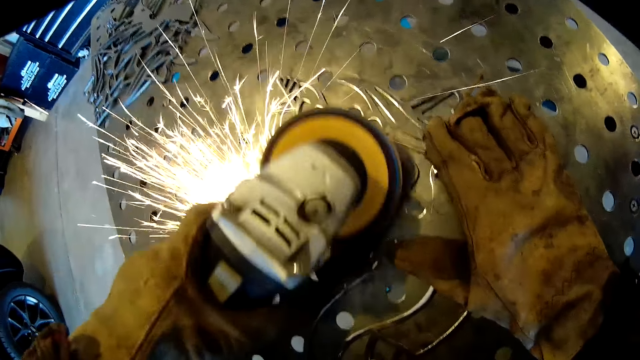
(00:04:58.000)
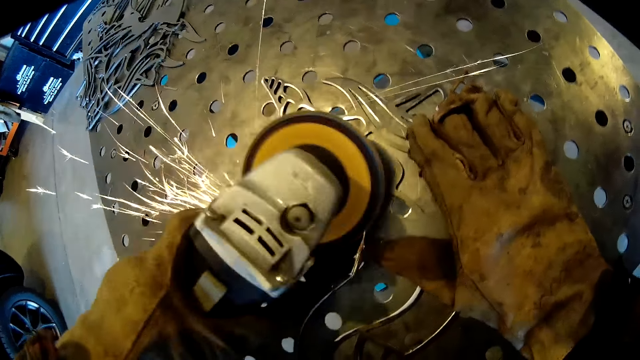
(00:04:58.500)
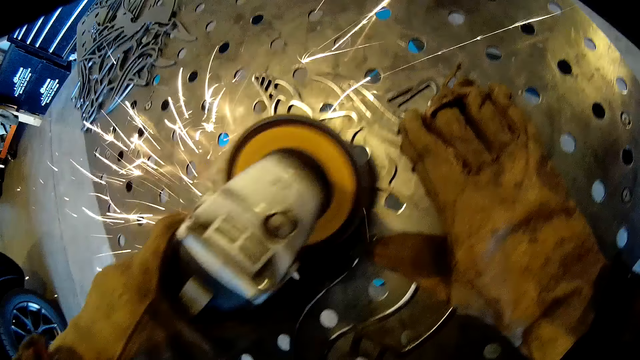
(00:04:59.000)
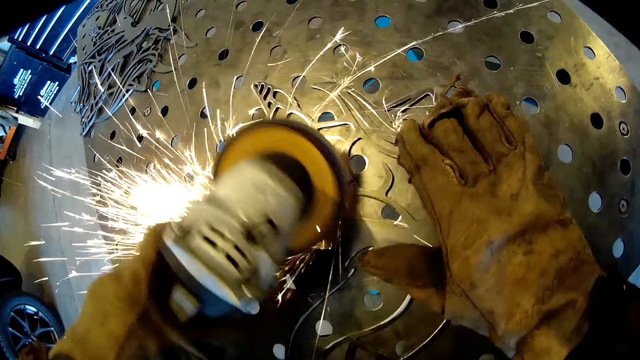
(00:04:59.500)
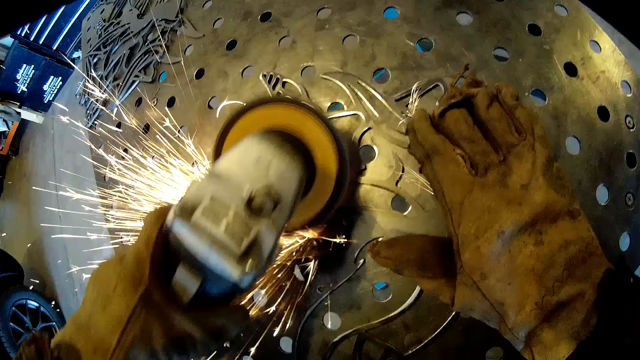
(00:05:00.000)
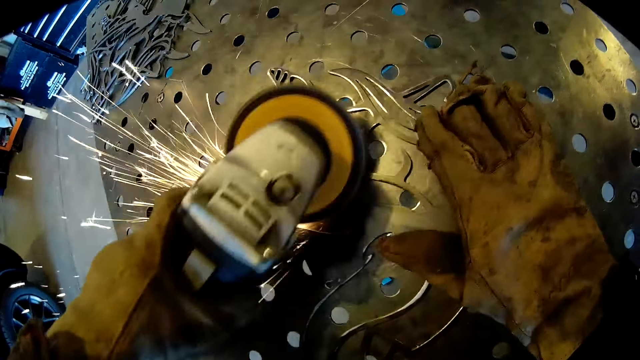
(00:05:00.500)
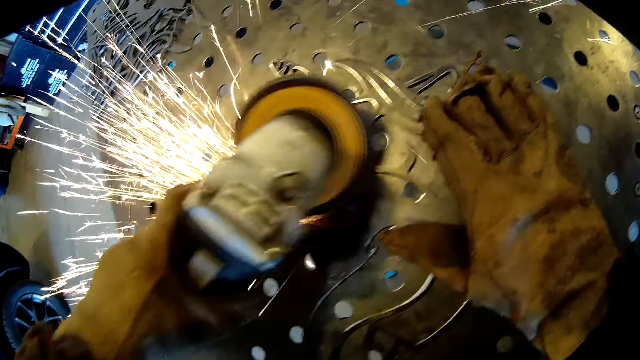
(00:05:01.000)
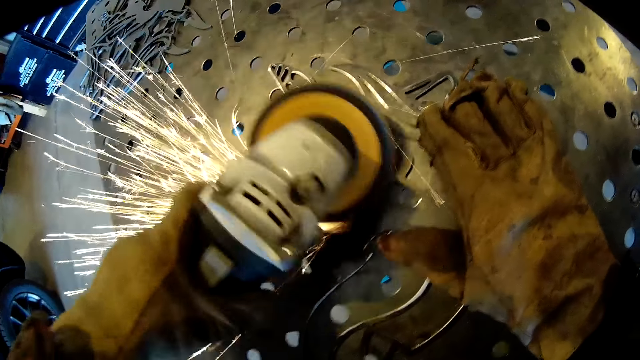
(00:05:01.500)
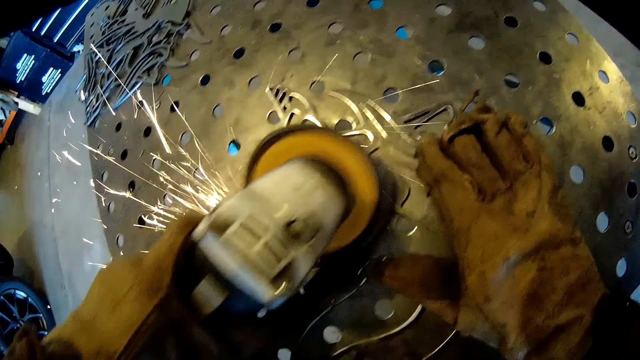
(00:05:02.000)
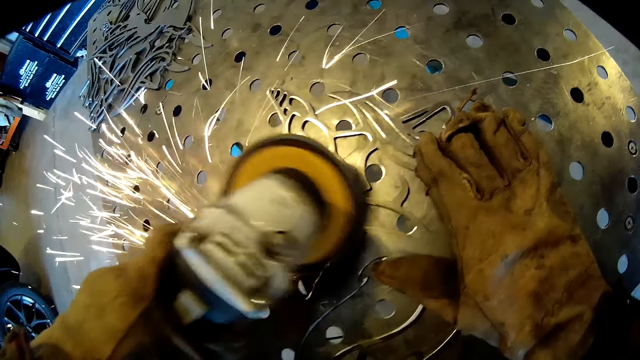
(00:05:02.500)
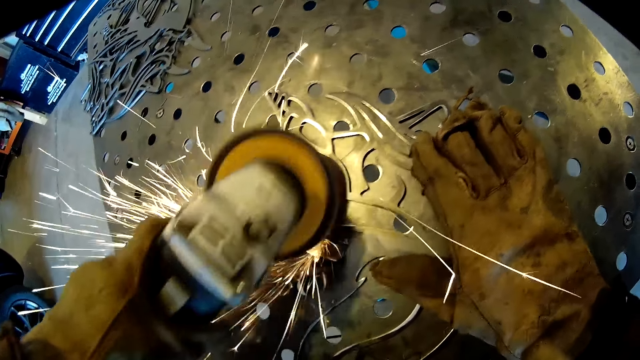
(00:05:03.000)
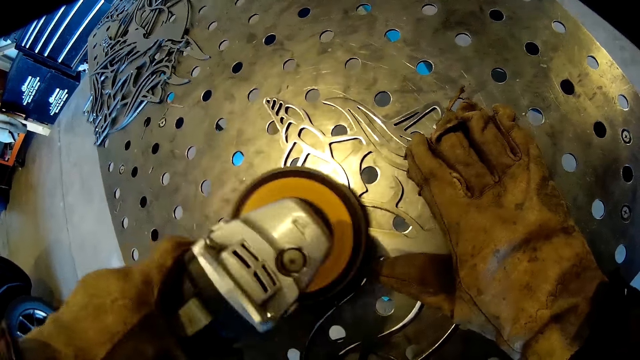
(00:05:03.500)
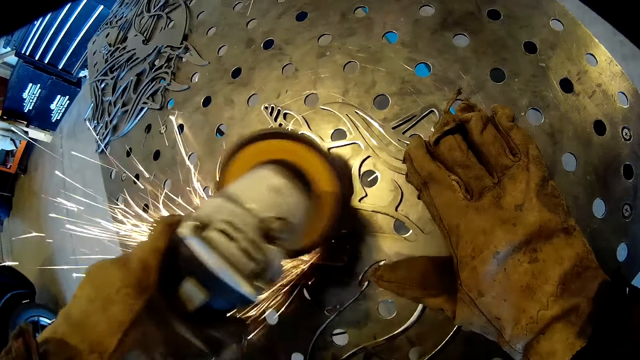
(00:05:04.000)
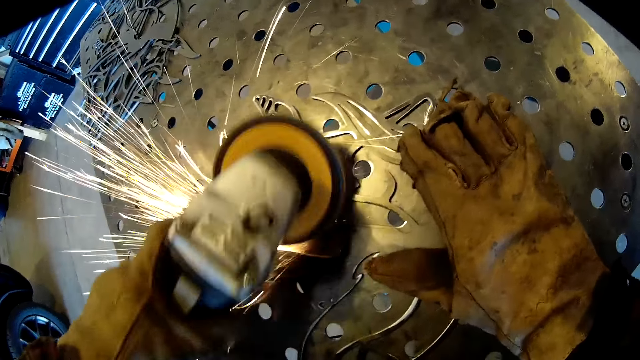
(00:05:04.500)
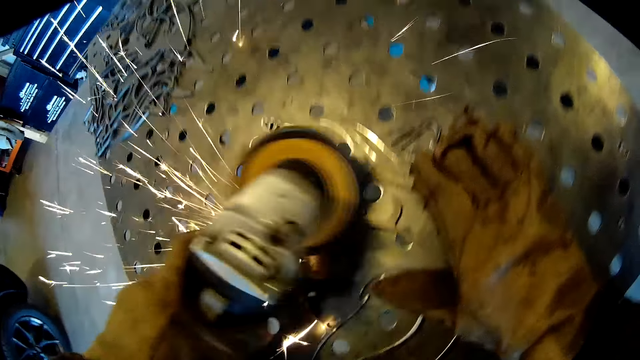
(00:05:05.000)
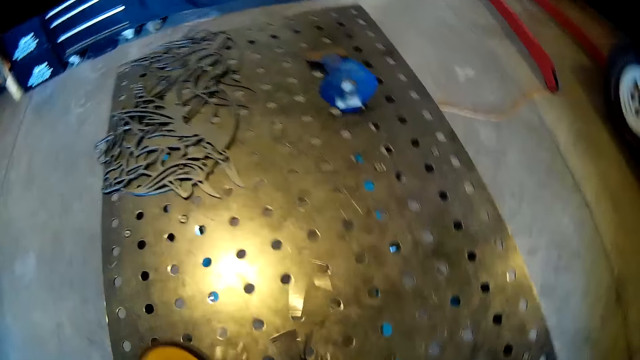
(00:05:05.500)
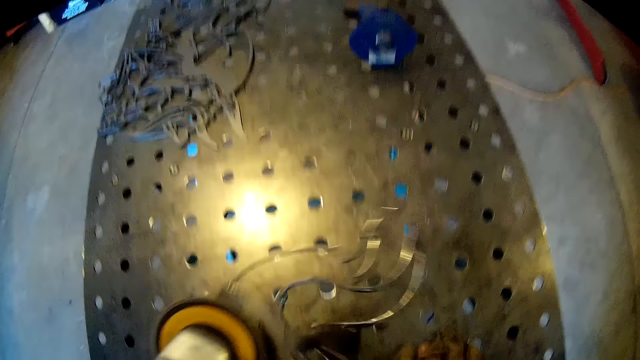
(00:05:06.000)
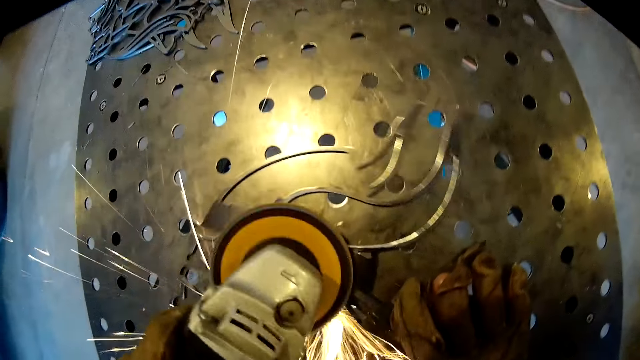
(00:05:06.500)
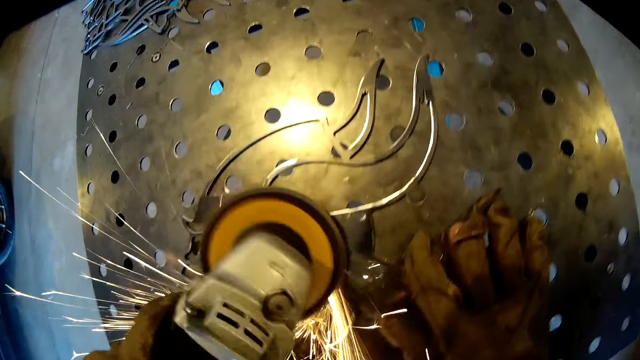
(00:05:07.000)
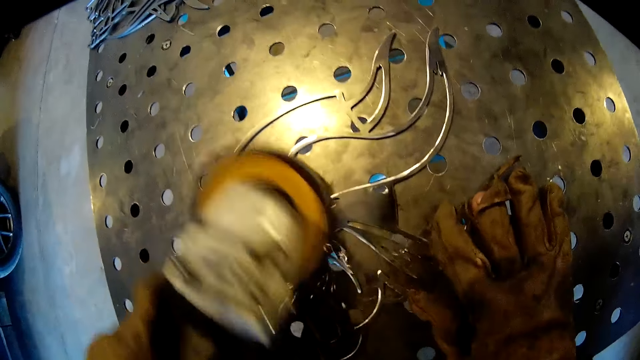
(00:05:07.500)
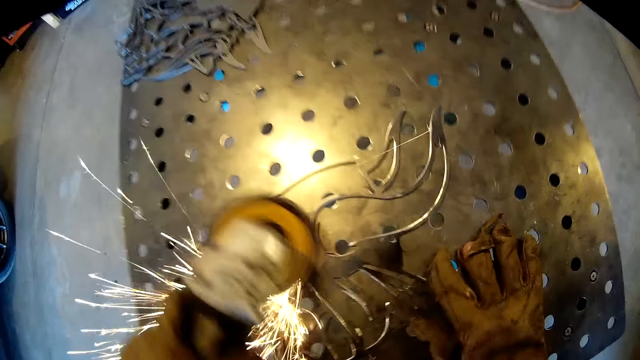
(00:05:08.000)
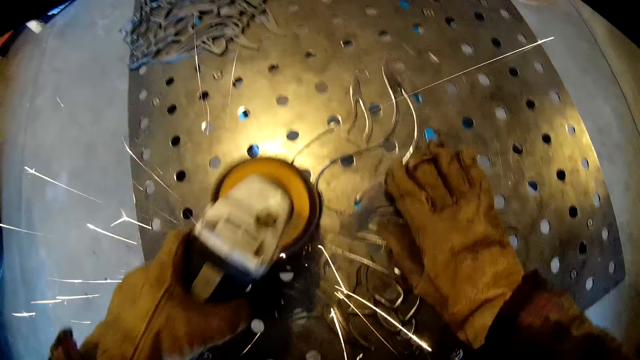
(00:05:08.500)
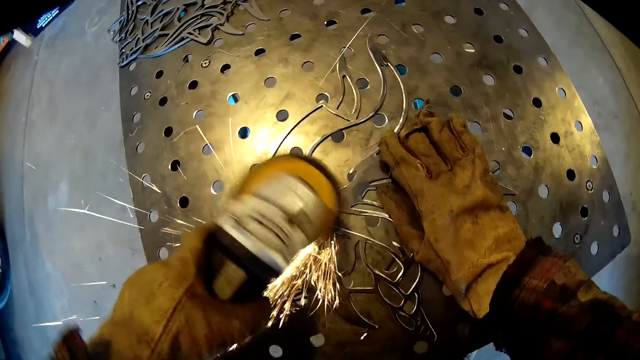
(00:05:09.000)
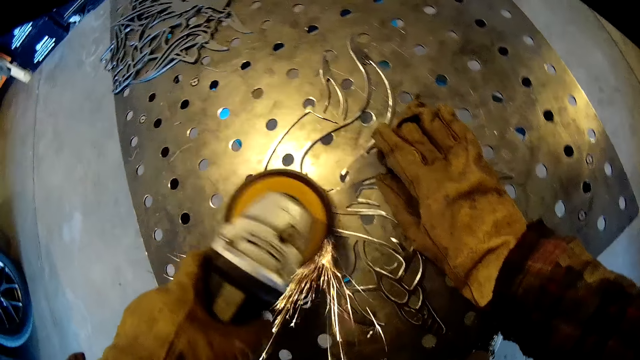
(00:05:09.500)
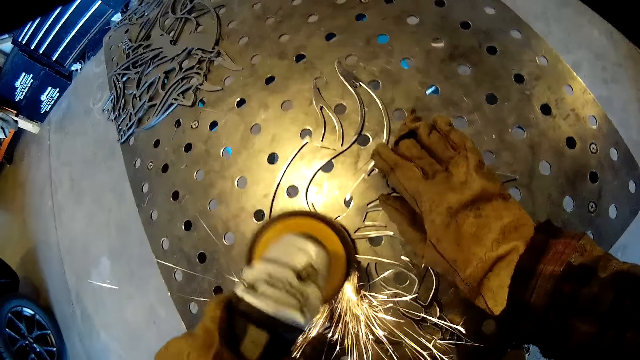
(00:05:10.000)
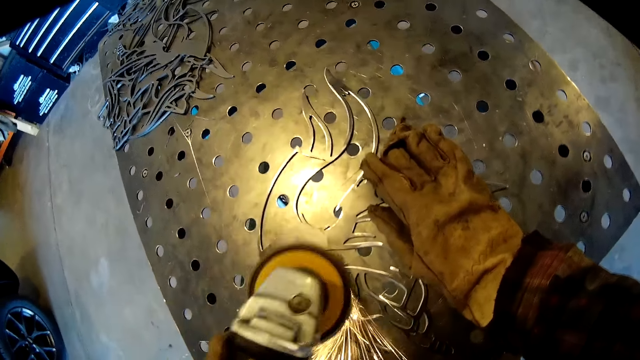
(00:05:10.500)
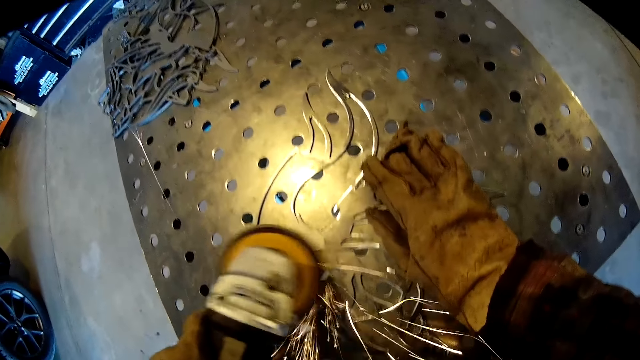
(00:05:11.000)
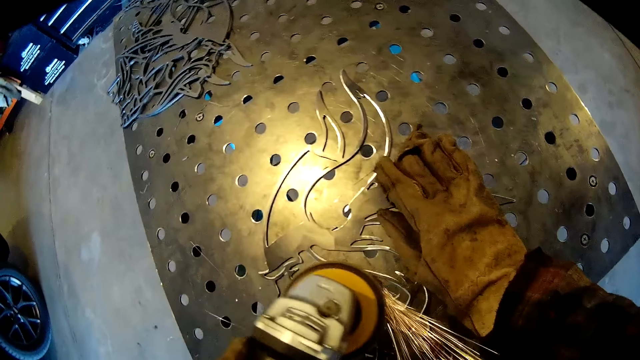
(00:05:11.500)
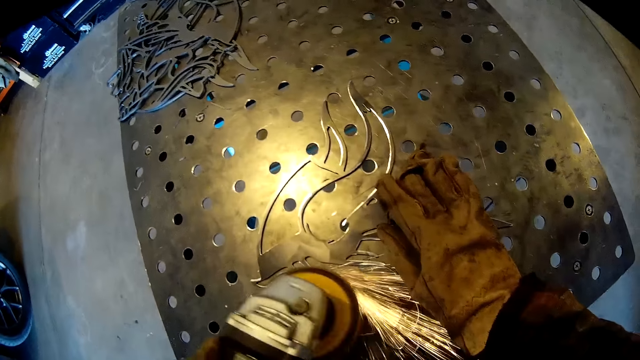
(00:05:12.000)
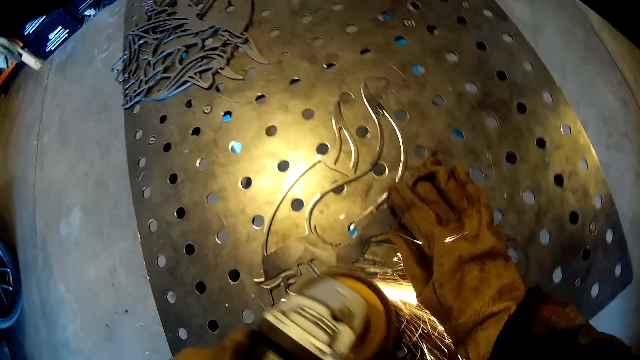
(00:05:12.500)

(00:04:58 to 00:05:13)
The camera wearer adjusts the carved steel or metal on the iron table with his left hand. He looks around. He turns the metal. He sands the carved steel on the iron table with the sanding machine in his left hand. He adjusts the carved steel on the iron table with his right hand. He turns the metal. He polishes the metal.

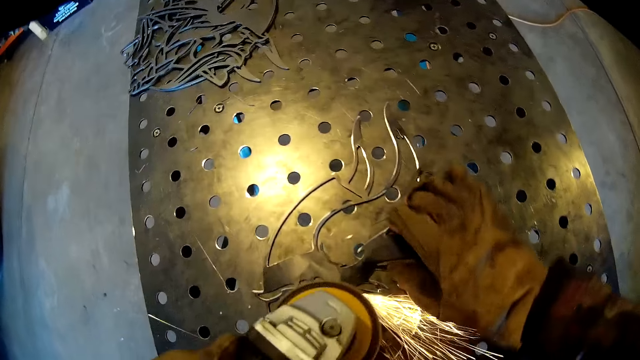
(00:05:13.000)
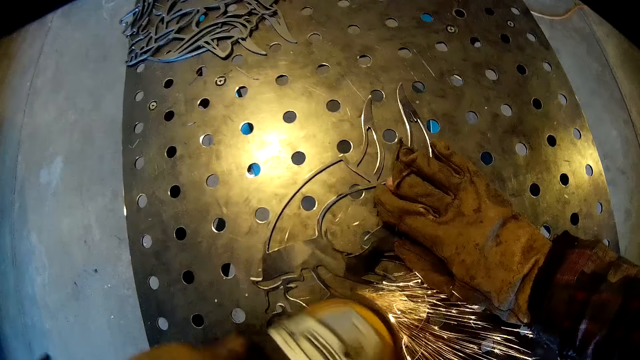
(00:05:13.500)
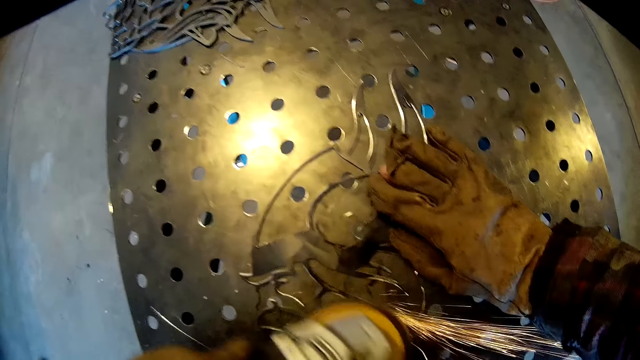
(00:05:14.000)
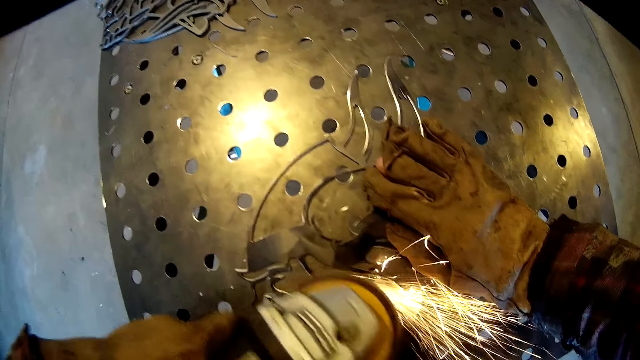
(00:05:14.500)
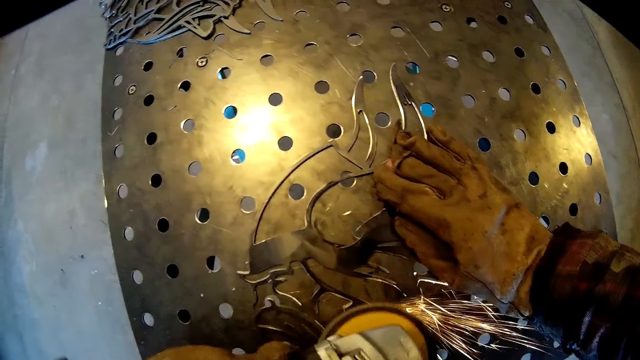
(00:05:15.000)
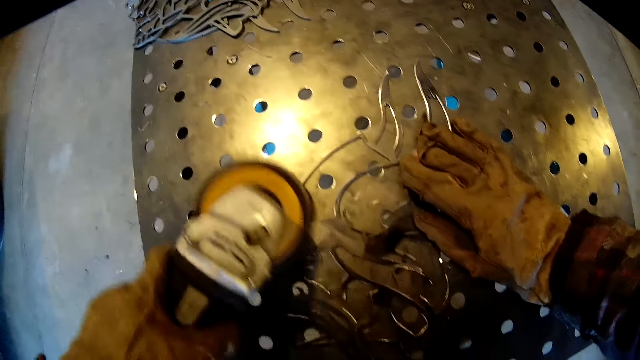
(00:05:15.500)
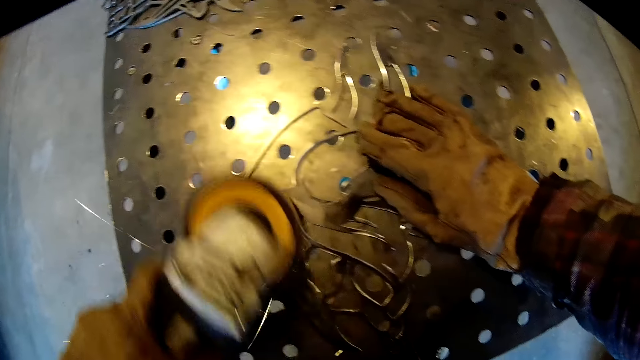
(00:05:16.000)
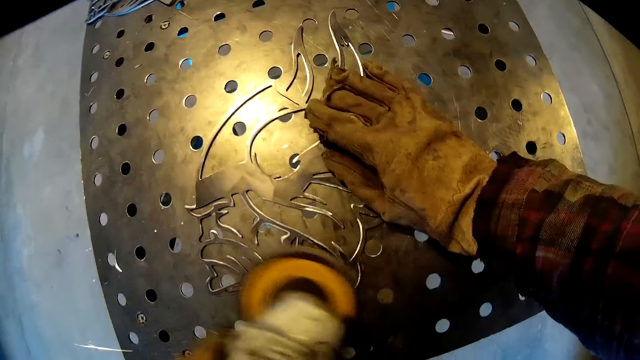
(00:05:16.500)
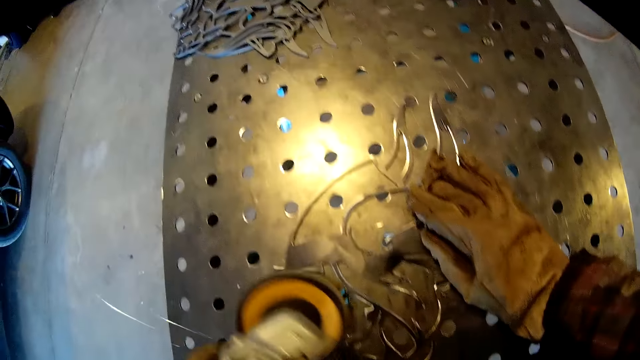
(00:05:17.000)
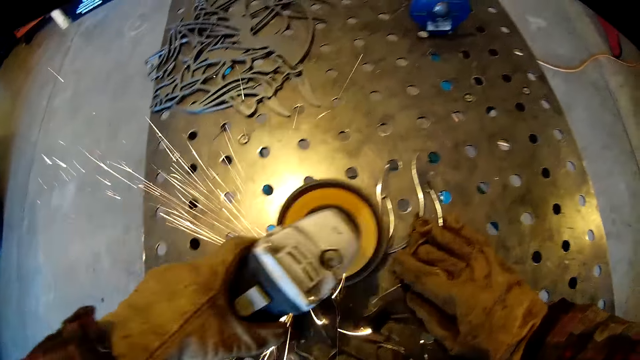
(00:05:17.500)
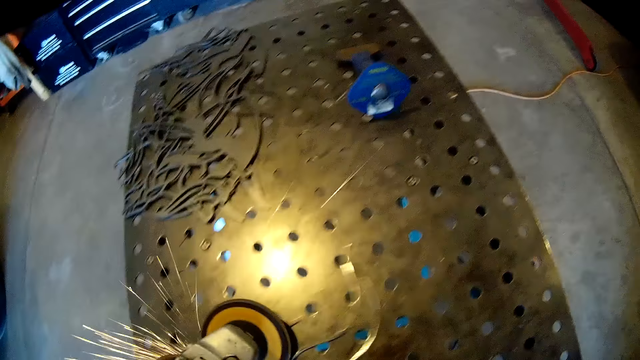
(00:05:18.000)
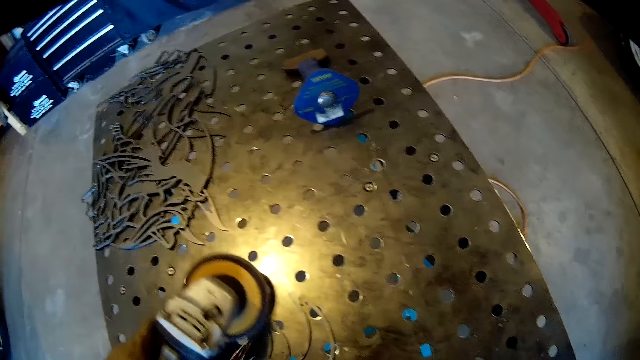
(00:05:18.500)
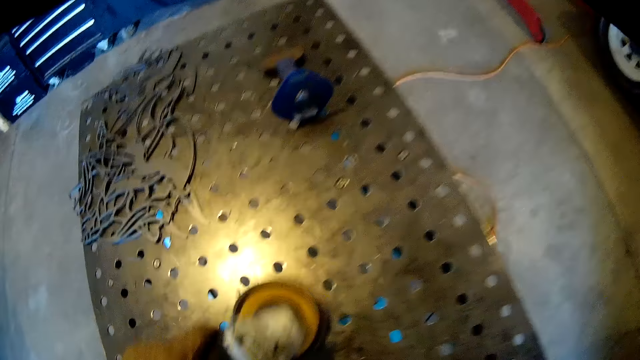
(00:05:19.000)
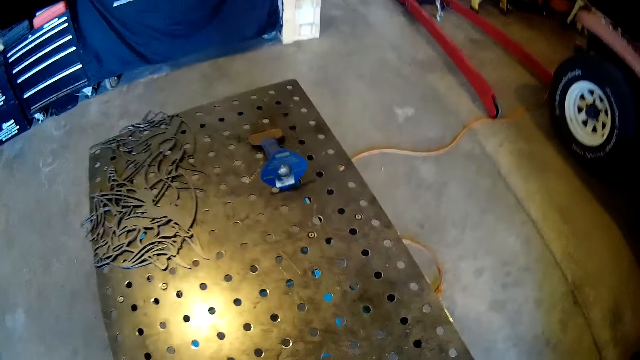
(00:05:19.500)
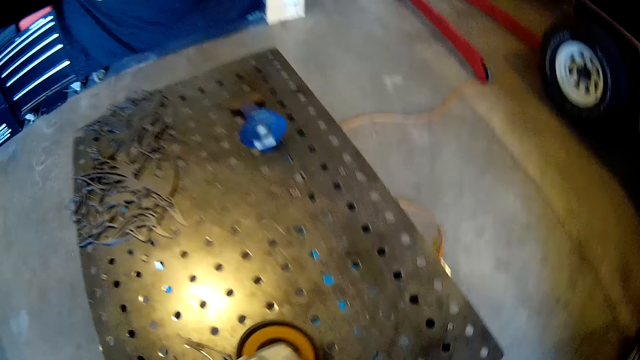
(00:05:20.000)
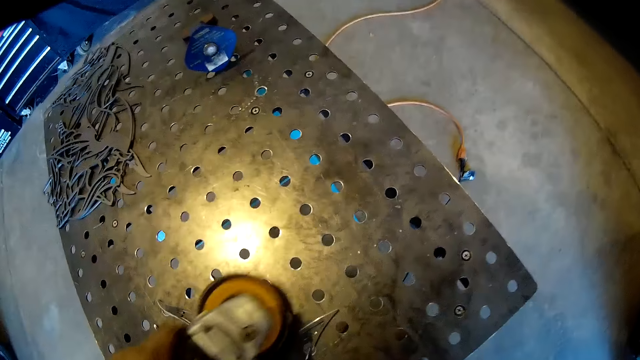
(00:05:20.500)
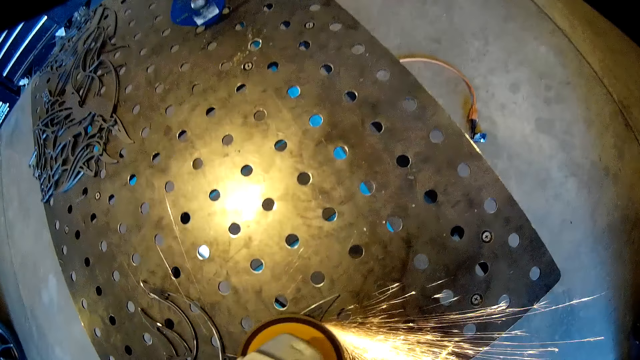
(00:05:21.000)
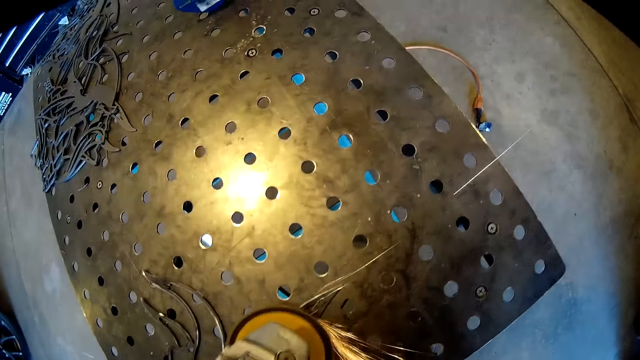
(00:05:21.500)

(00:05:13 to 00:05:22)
The camera wearer looks around. They polish the metal.
